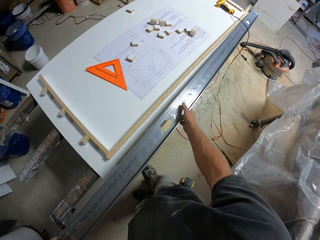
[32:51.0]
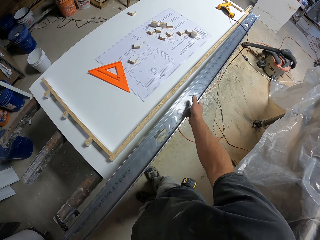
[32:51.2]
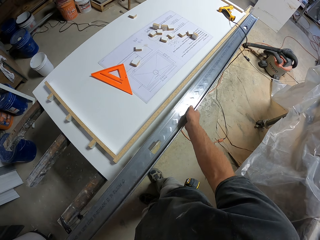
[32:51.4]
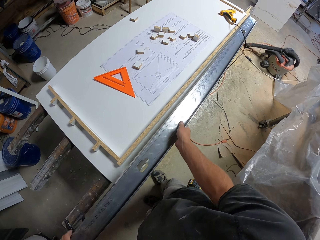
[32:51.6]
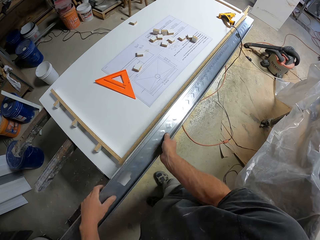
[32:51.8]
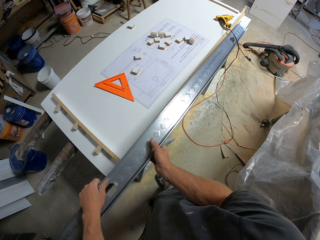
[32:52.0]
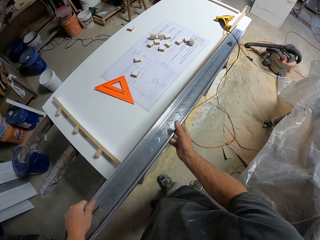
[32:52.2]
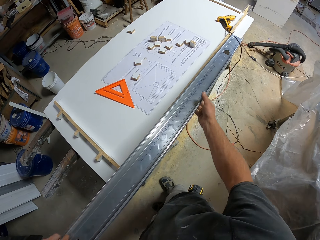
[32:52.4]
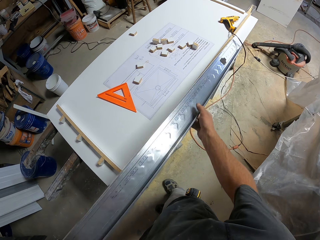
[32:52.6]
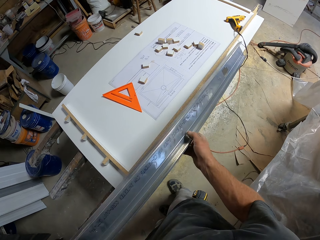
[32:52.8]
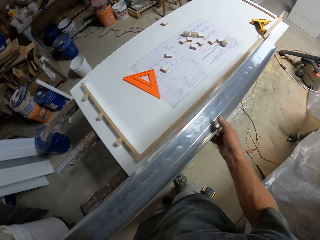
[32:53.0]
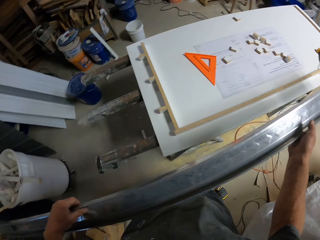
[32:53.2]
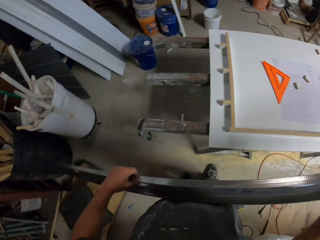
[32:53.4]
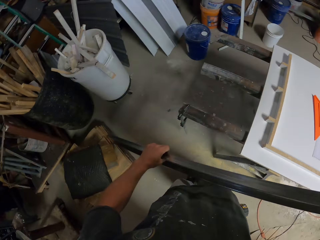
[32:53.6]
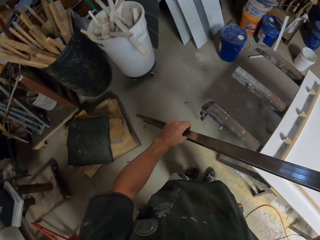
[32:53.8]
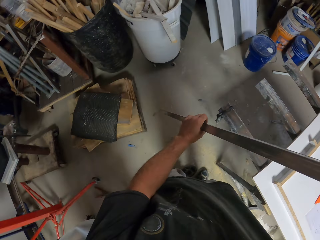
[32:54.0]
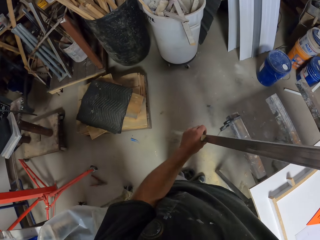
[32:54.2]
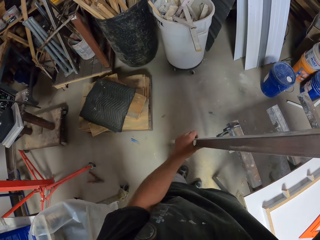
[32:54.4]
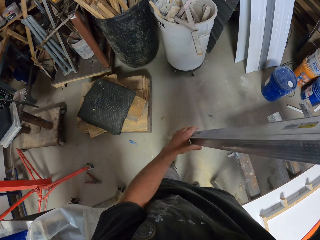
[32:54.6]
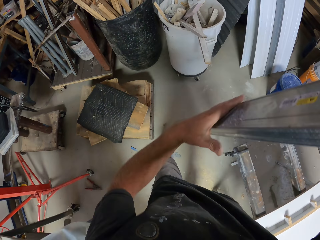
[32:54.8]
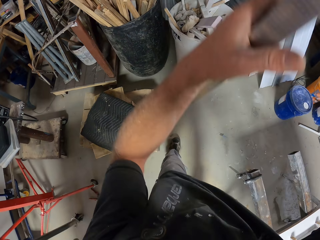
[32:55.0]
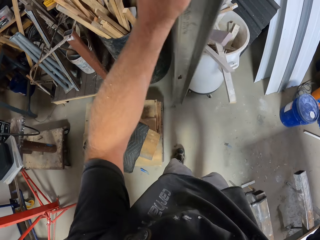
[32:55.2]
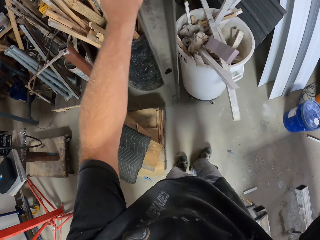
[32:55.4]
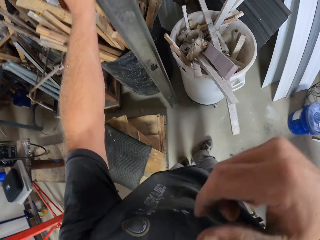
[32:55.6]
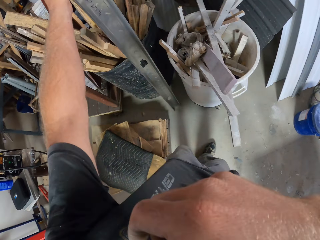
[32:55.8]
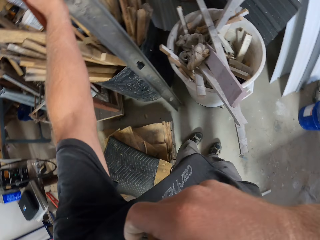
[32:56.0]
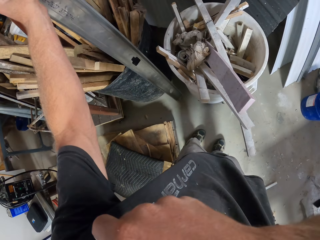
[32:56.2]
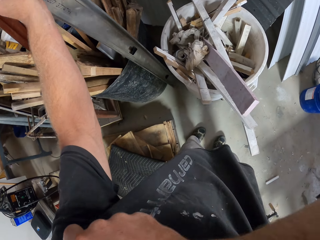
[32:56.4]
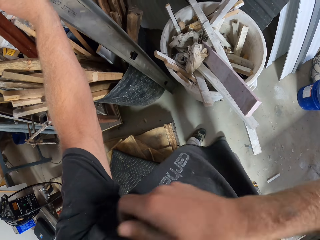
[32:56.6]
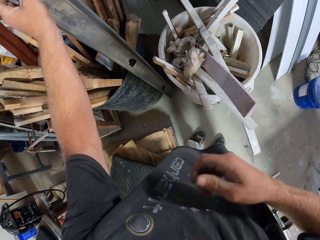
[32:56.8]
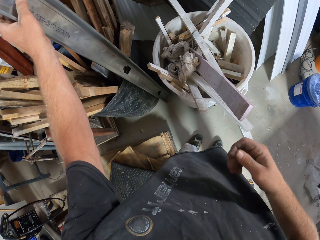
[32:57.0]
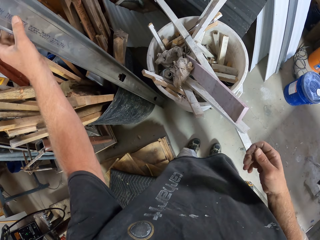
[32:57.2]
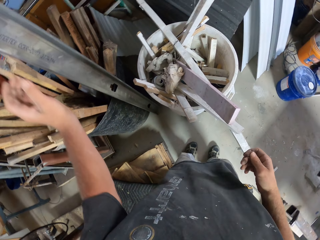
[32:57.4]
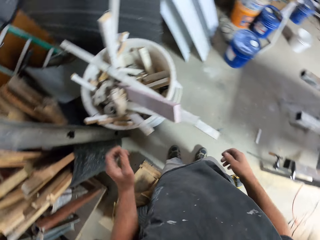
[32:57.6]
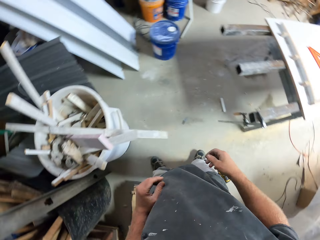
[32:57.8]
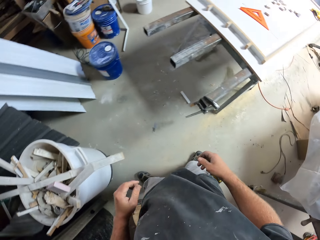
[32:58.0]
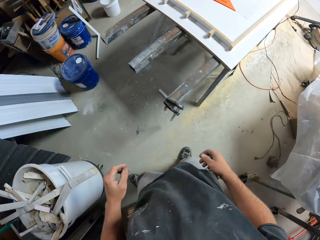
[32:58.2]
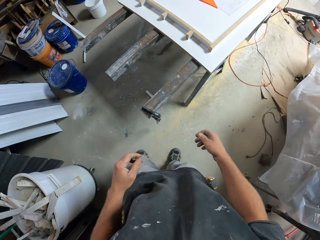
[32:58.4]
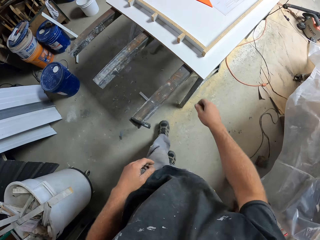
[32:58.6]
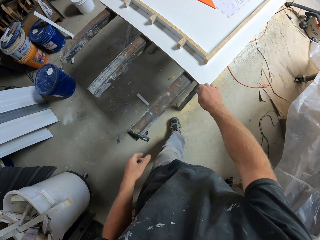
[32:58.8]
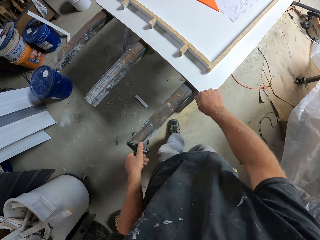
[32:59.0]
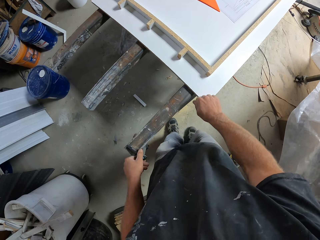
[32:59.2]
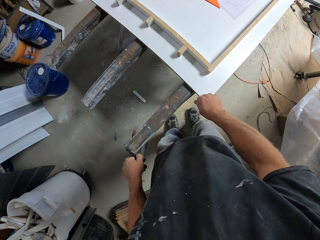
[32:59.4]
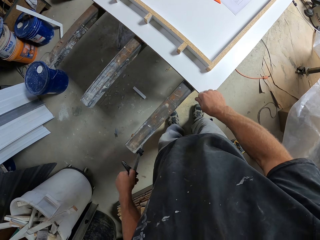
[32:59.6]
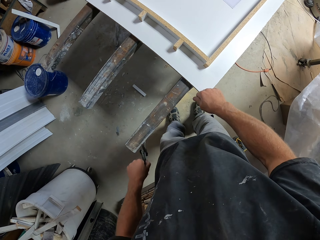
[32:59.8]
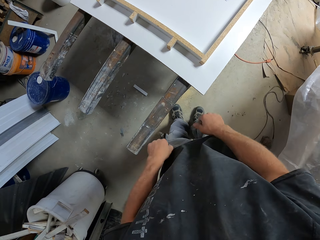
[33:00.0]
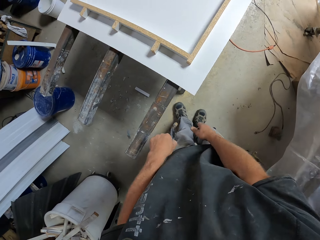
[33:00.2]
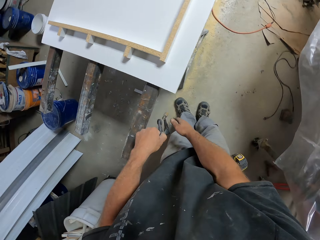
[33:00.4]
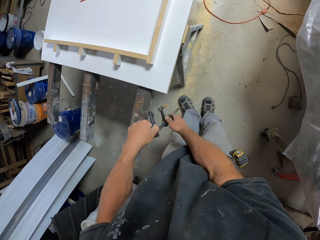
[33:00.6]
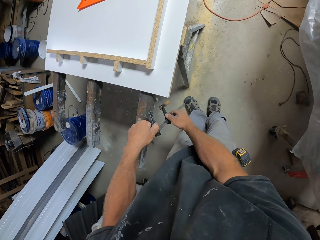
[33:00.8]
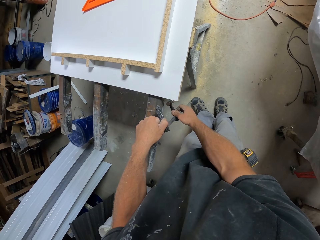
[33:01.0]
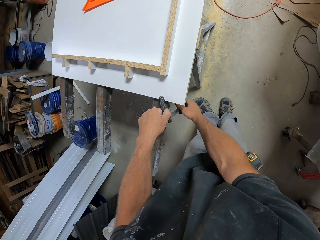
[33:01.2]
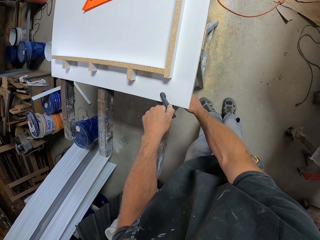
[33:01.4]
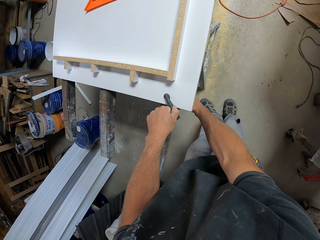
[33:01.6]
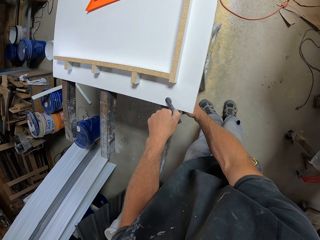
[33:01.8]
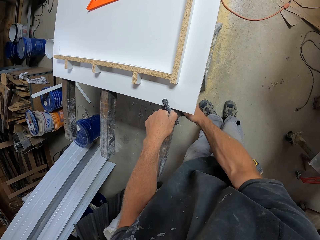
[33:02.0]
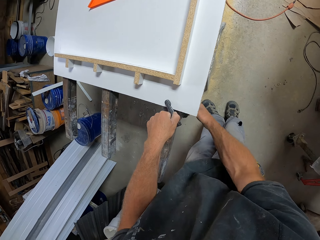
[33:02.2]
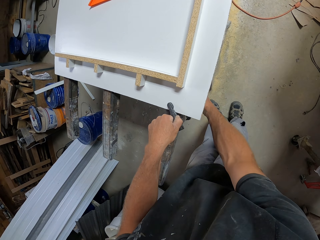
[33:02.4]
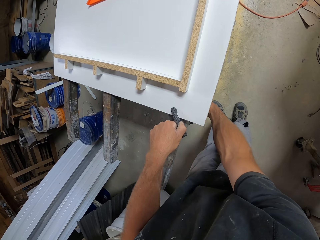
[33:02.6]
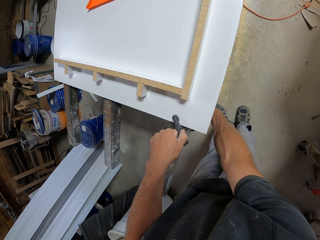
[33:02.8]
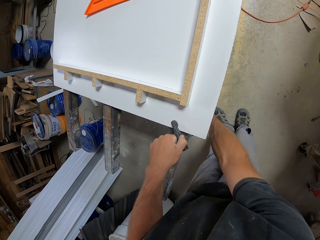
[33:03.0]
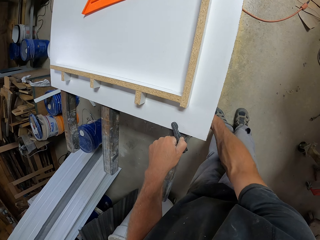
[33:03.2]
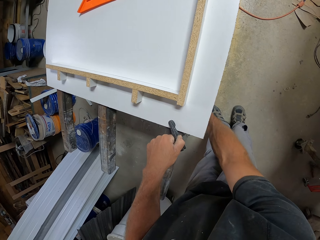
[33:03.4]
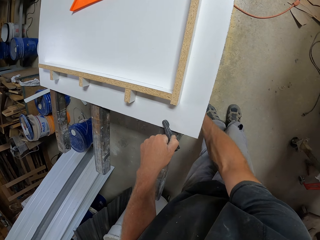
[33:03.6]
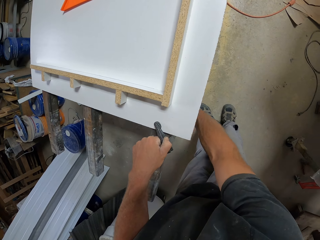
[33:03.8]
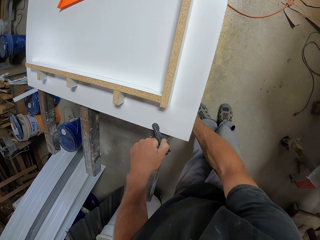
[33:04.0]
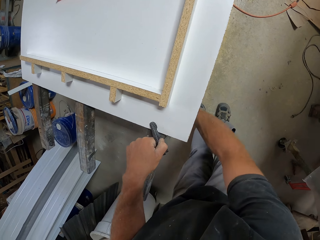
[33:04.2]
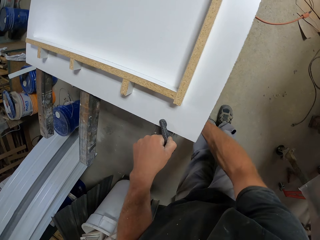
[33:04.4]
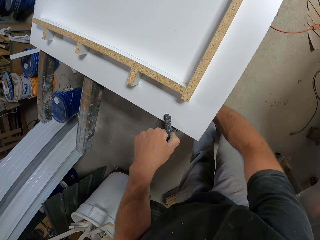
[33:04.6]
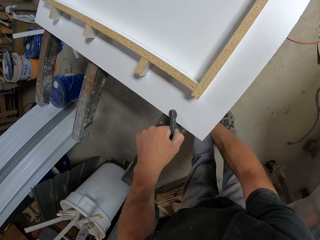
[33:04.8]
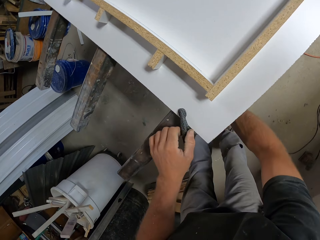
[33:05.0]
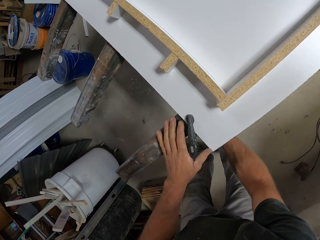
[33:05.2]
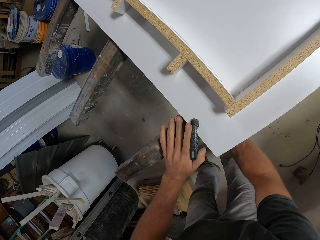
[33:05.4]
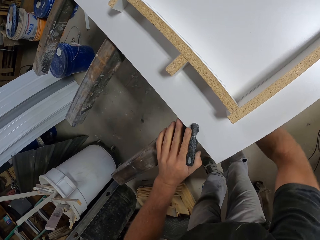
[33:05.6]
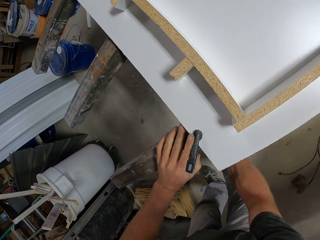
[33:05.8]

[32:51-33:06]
The camera wearer picks up the metal bar. He puts the metal bar against the bucket. He scratches his face. He picks up the F clamp. He hits the wooden frame. He holds the frame and the stand with the clamp. He puts the F clamp on the work bench.

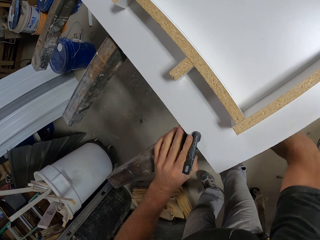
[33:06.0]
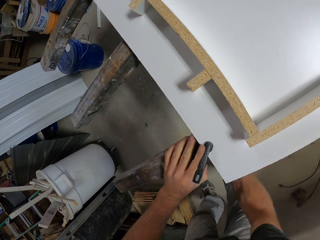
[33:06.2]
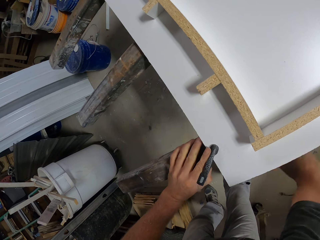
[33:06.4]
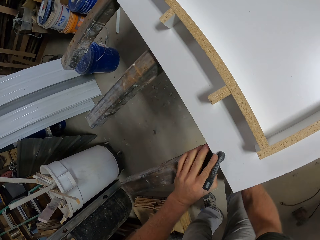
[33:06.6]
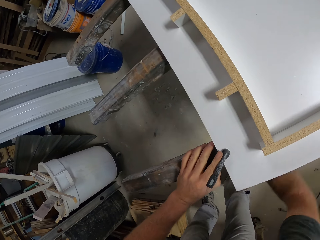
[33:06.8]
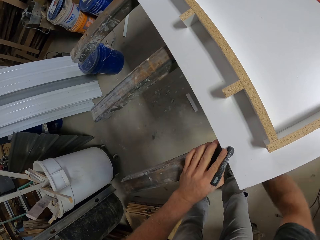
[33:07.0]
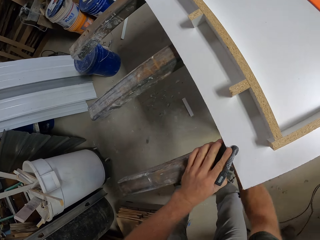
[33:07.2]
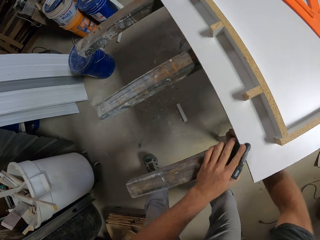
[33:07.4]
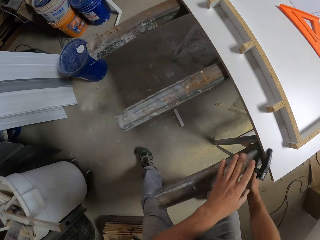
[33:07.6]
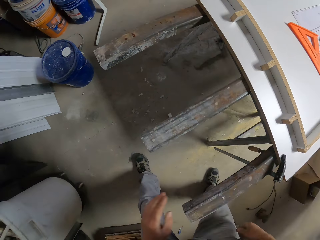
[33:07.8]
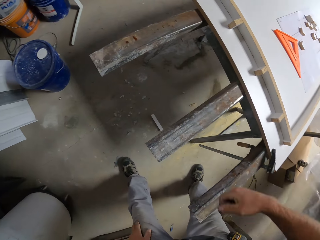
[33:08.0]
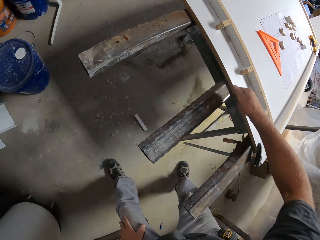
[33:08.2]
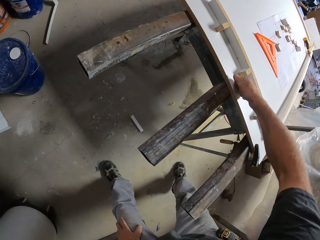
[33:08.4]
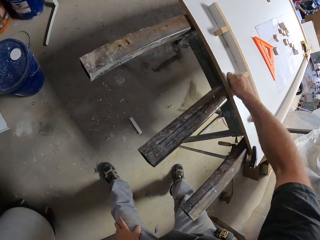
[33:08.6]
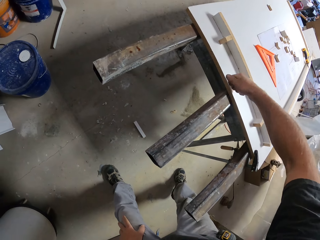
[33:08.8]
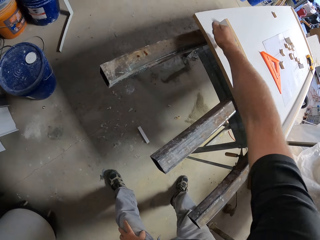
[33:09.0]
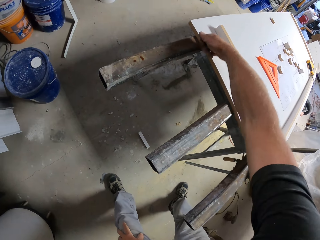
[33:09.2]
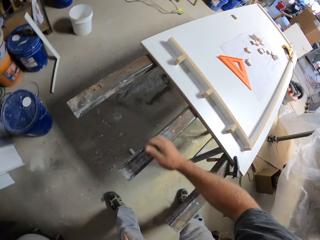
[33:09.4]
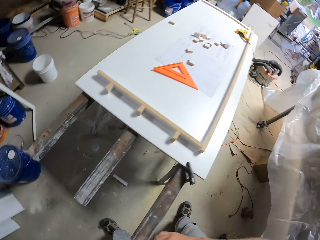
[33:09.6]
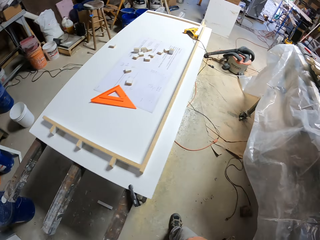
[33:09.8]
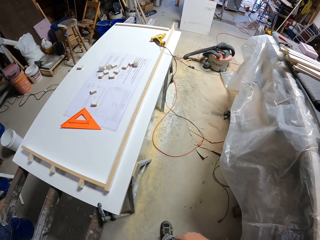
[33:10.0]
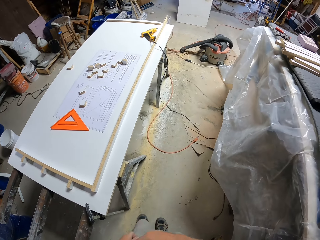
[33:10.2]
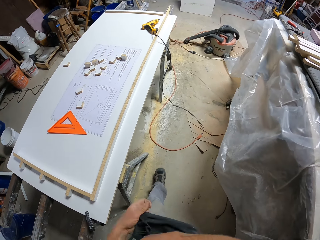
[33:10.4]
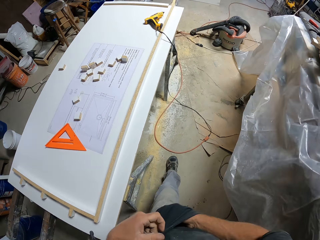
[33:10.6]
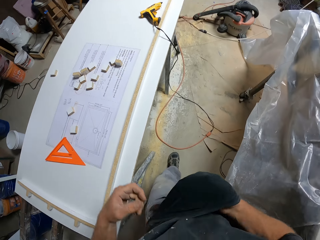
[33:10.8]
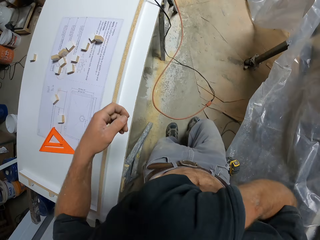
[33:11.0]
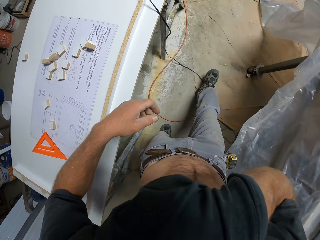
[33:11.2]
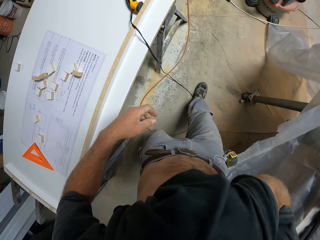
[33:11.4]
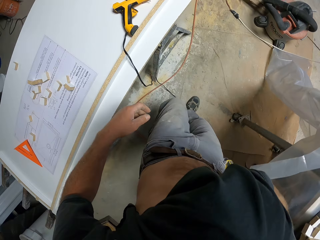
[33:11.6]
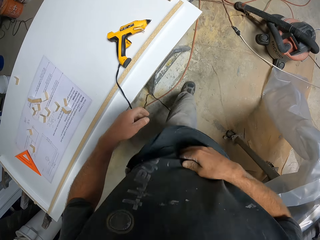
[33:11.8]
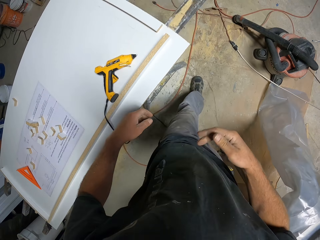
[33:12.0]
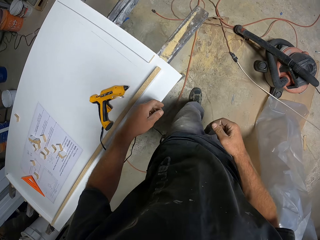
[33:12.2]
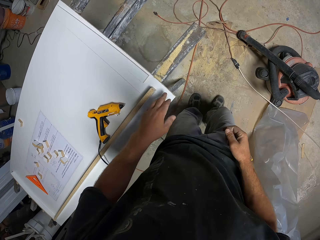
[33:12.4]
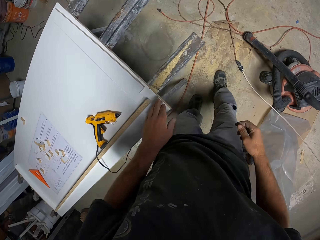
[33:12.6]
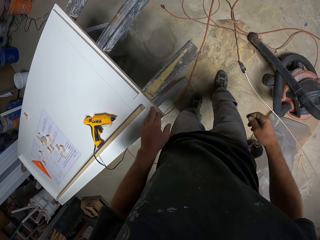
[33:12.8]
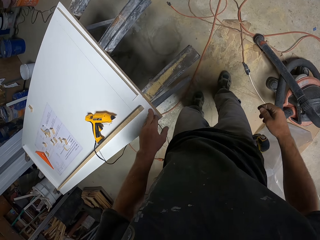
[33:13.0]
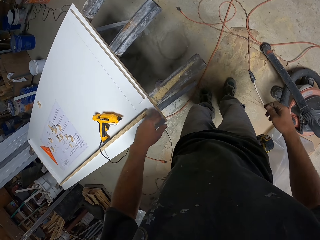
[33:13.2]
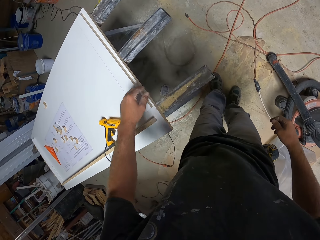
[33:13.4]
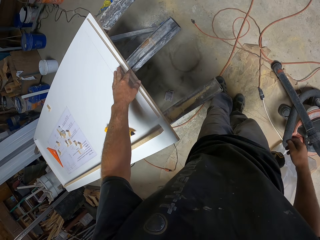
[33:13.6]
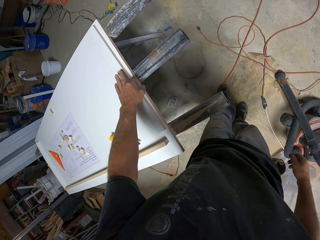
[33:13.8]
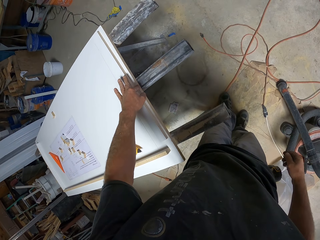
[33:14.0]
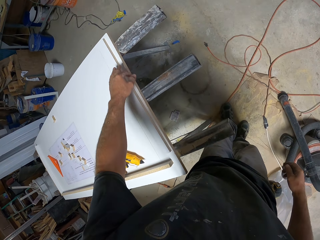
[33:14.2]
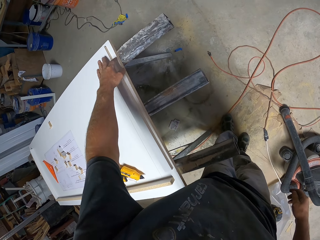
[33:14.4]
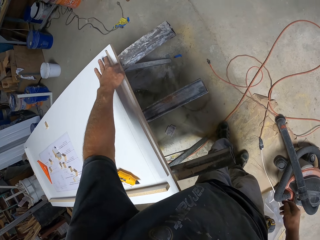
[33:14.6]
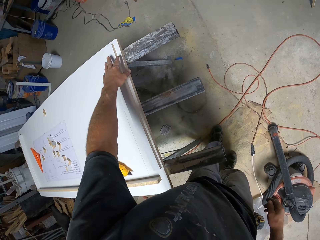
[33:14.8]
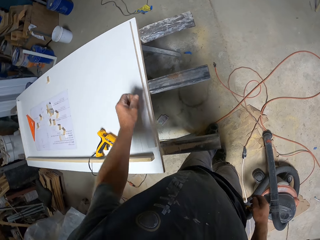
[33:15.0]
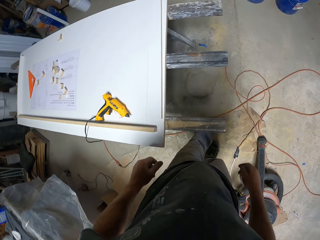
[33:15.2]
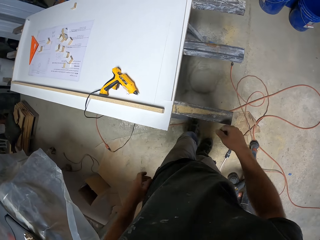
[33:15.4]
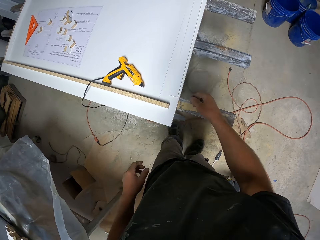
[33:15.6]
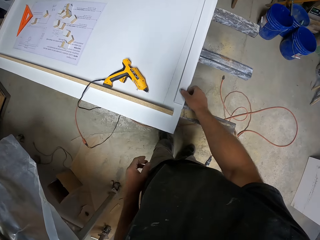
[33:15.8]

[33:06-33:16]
The camera wearer hits the wooden frame. He wipes his face with his t-shirt. He walks across the workshop. He presses the wooden frame with his hand. He touches the work bench.
